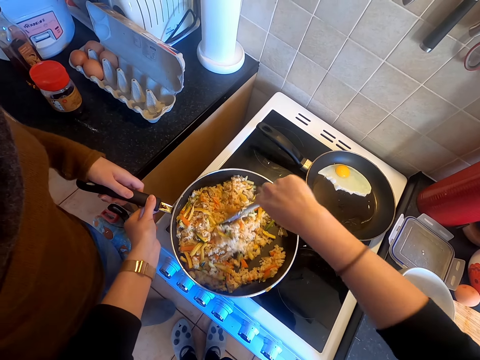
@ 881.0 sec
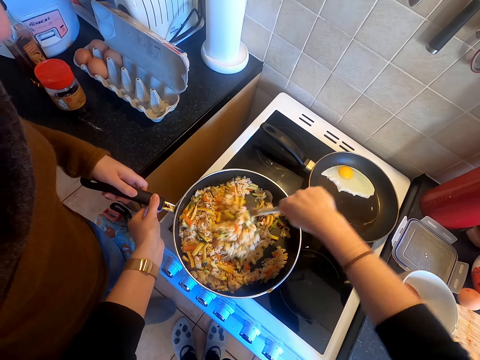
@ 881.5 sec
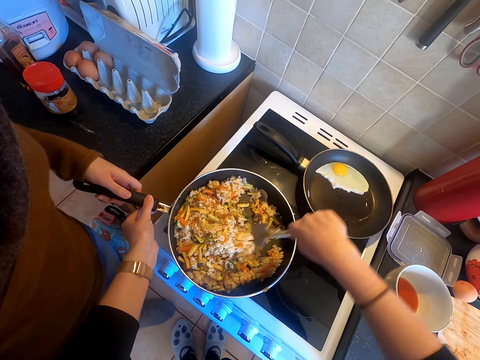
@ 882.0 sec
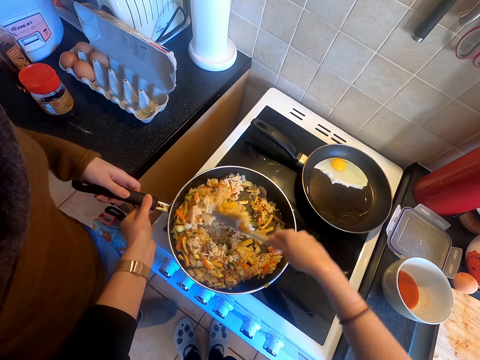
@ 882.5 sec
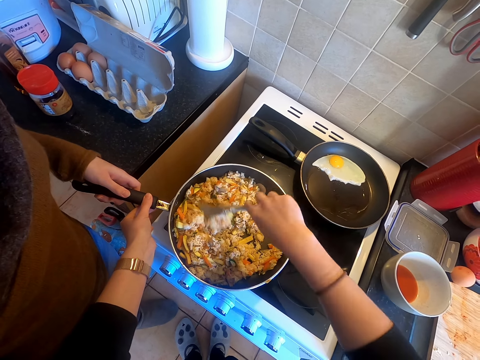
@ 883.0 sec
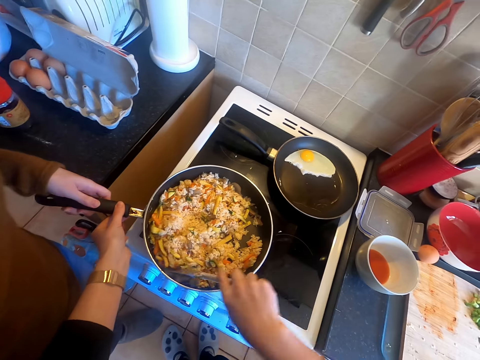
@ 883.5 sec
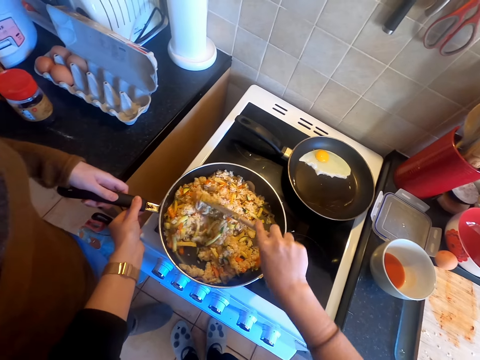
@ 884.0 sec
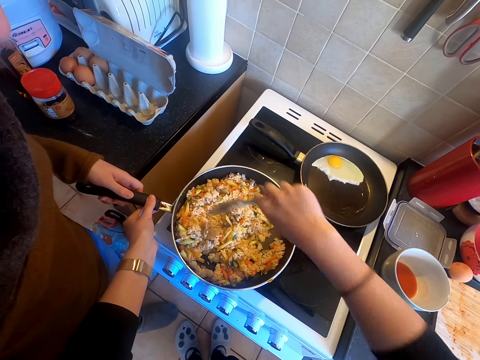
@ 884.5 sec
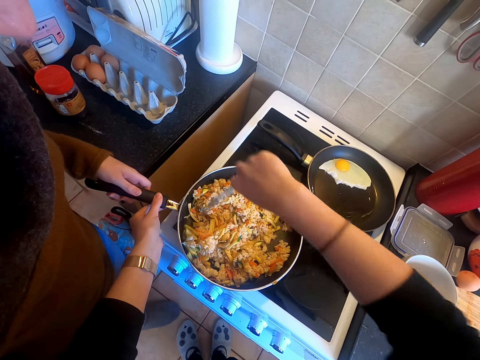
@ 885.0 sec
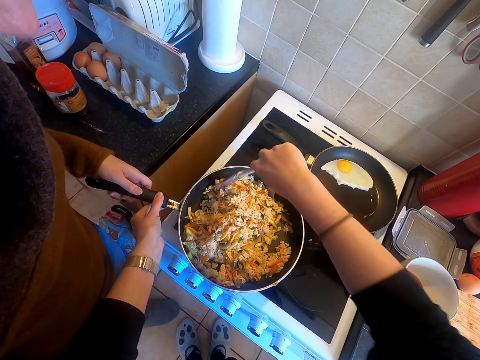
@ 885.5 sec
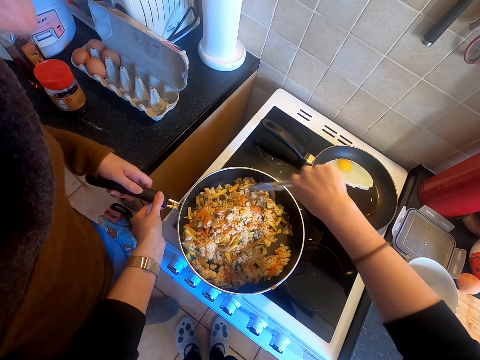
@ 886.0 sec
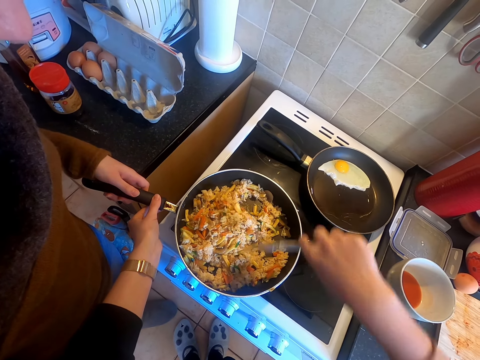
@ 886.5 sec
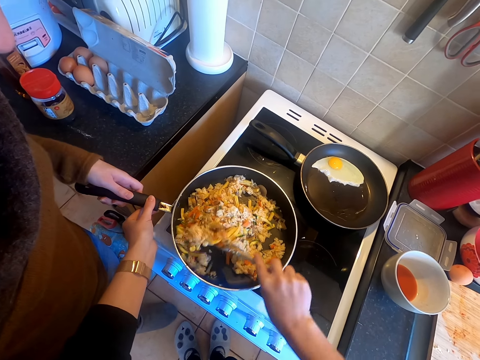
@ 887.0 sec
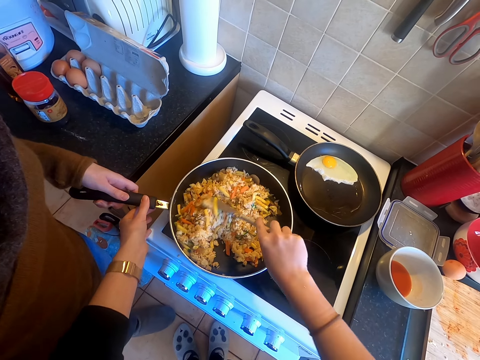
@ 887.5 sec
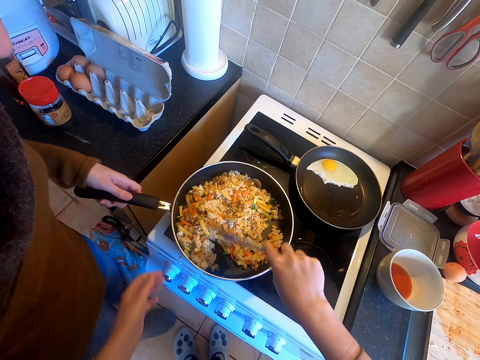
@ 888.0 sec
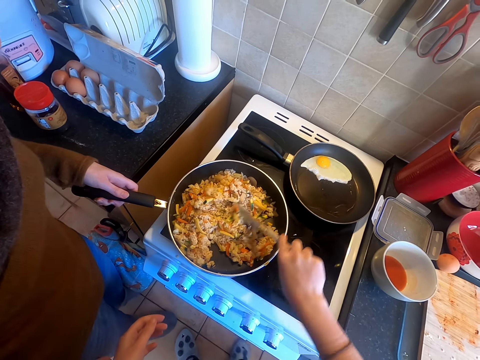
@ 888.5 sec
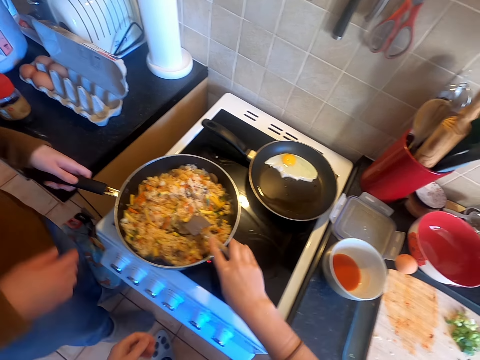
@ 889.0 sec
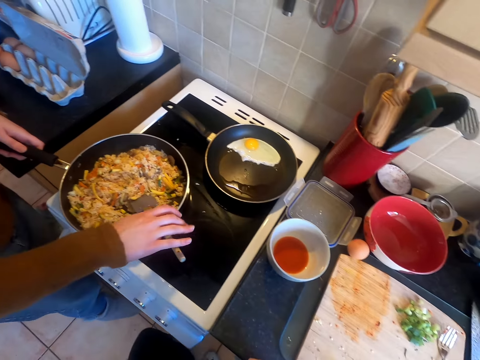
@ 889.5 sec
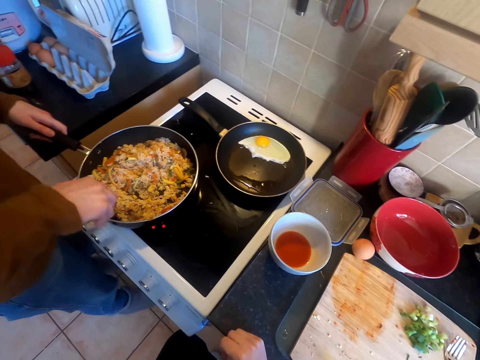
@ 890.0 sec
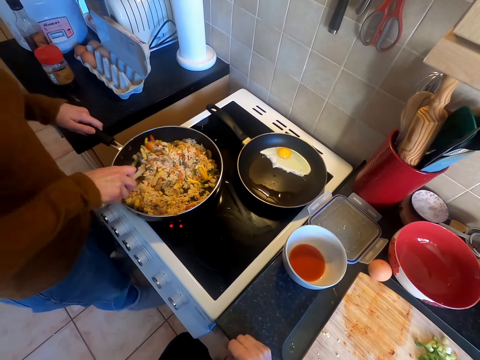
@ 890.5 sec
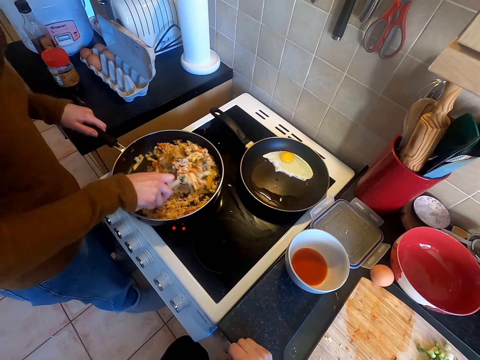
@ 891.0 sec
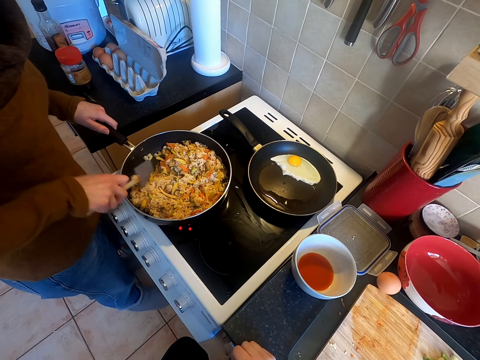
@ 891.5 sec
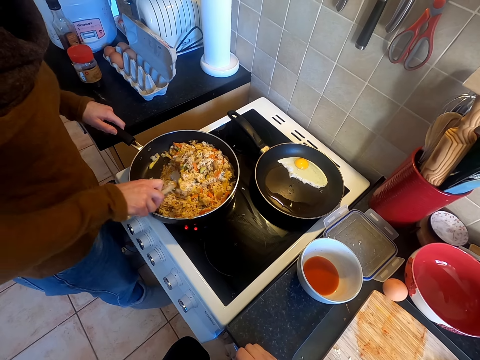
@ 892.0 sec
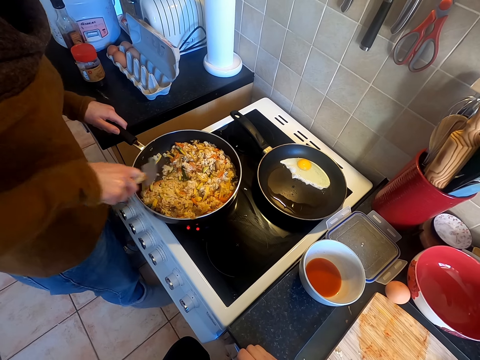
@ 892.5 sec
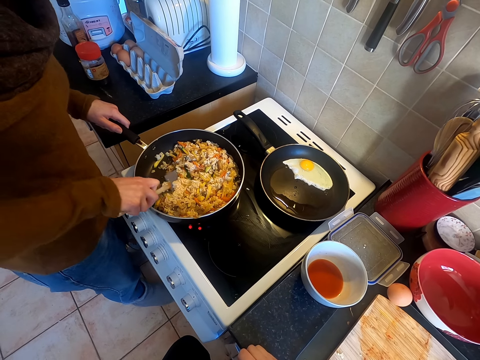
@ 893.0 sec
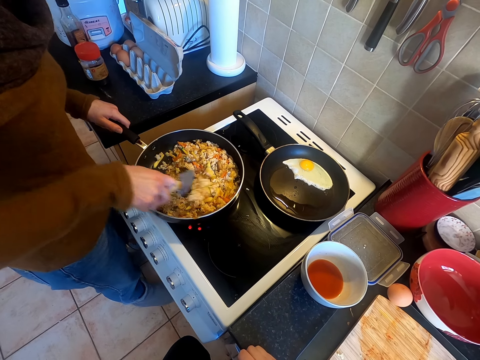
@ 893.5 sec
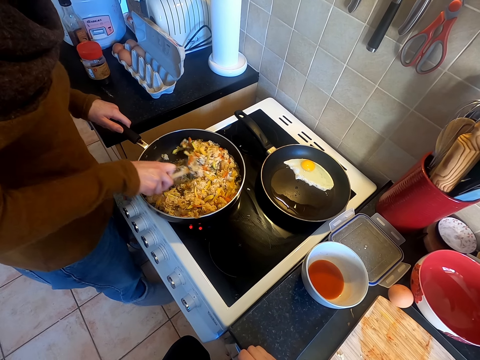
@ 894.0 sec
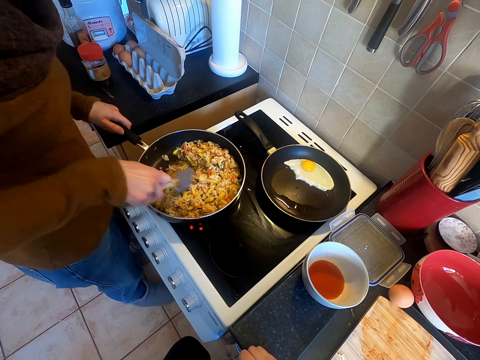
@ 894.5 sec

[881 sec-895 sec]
The camera wearer stops. A lady stirs food in a frying pan.

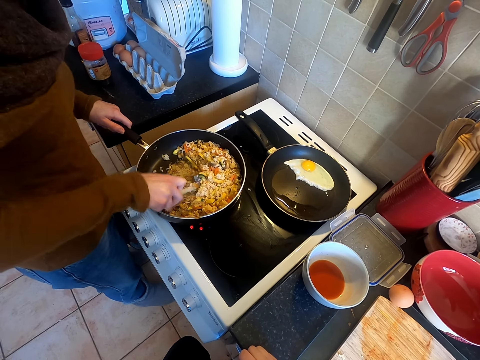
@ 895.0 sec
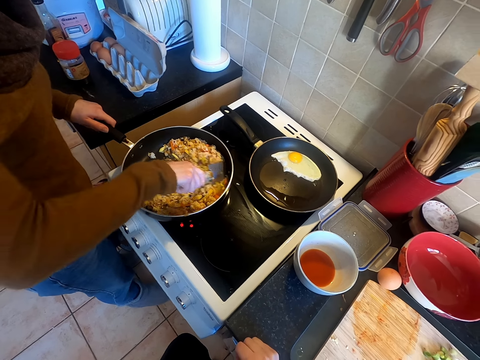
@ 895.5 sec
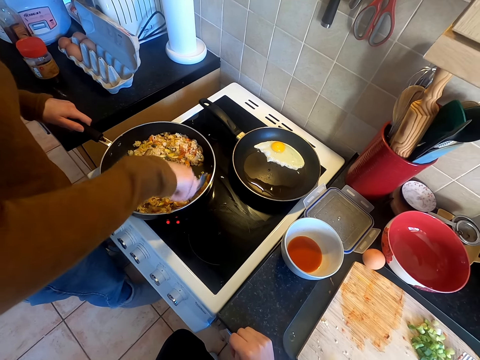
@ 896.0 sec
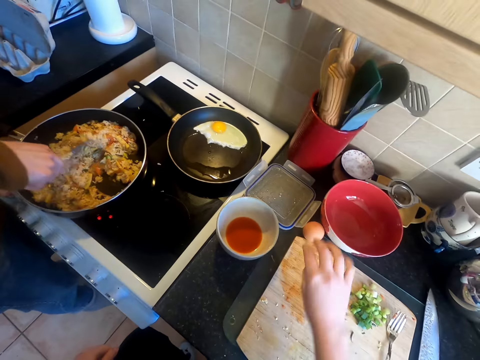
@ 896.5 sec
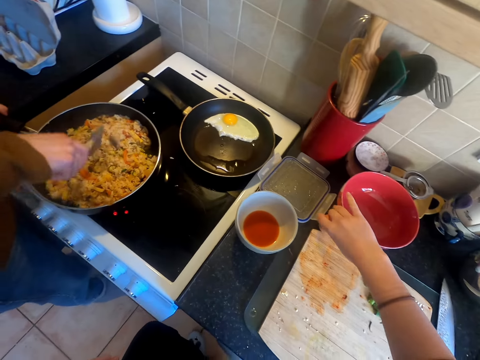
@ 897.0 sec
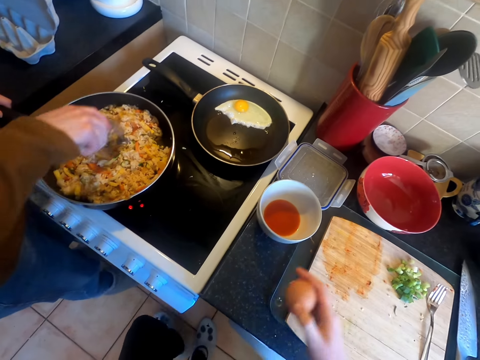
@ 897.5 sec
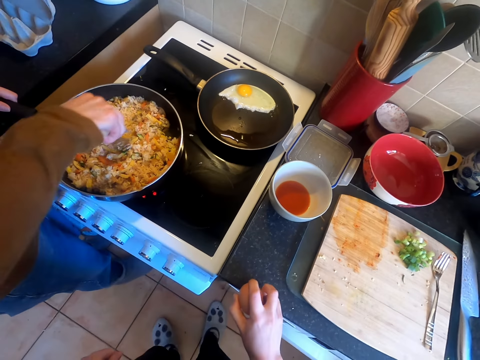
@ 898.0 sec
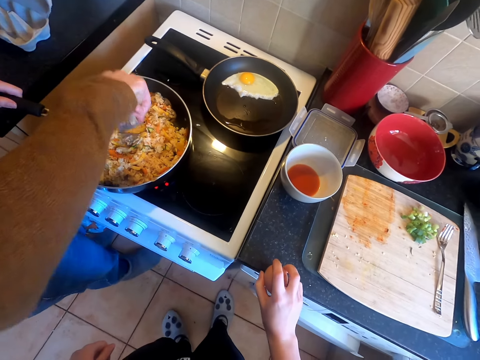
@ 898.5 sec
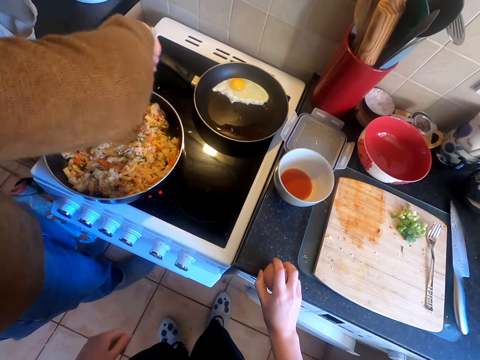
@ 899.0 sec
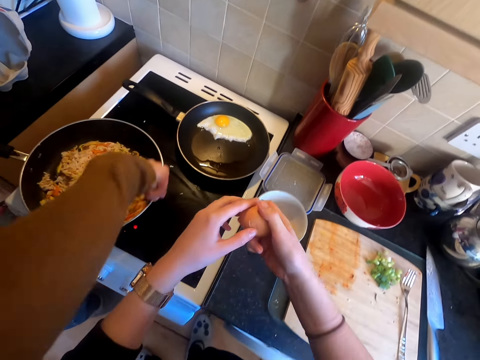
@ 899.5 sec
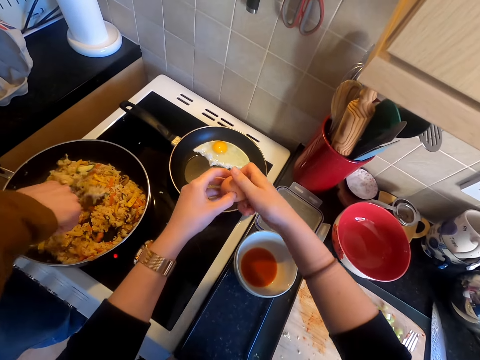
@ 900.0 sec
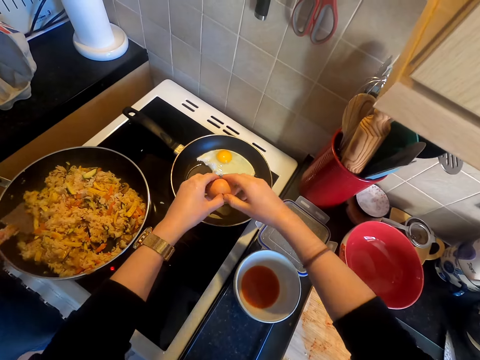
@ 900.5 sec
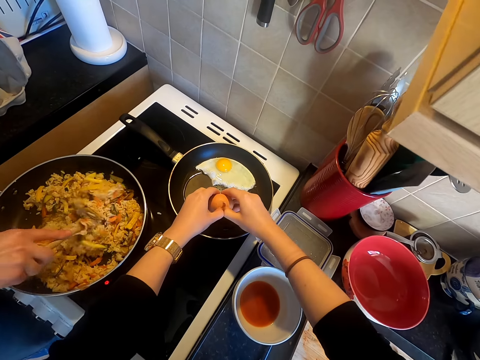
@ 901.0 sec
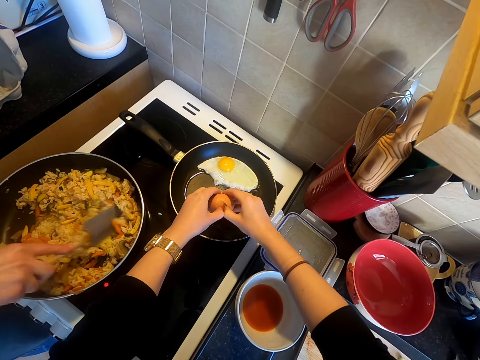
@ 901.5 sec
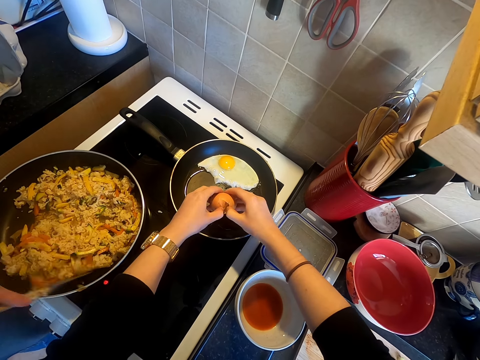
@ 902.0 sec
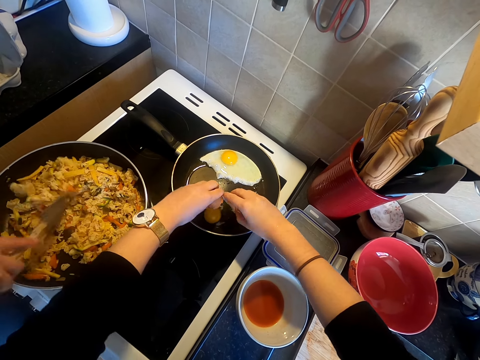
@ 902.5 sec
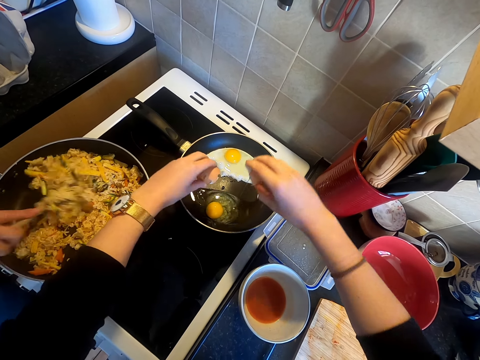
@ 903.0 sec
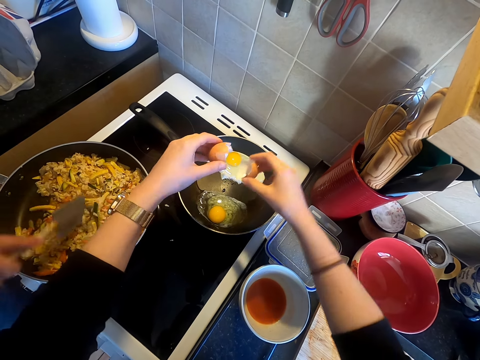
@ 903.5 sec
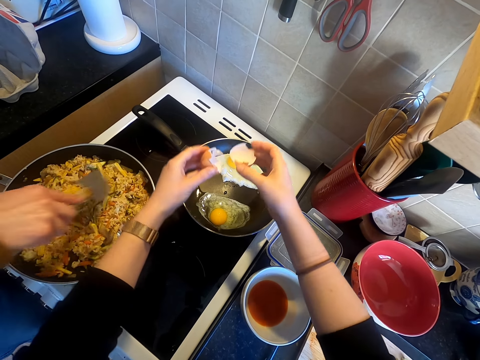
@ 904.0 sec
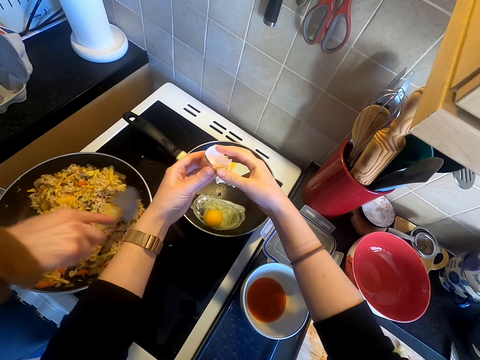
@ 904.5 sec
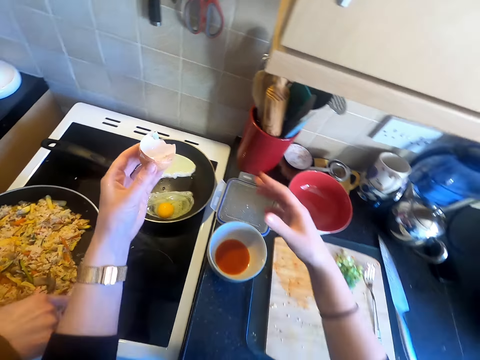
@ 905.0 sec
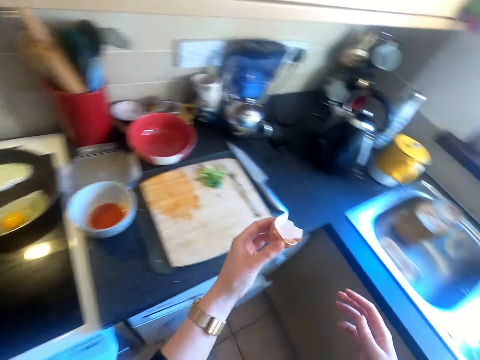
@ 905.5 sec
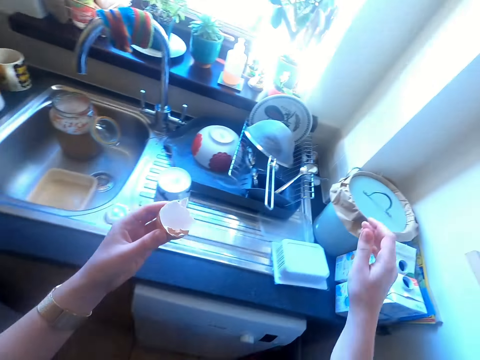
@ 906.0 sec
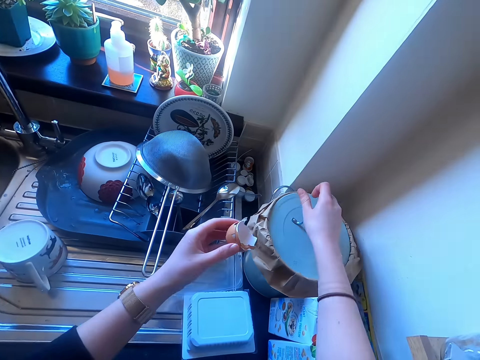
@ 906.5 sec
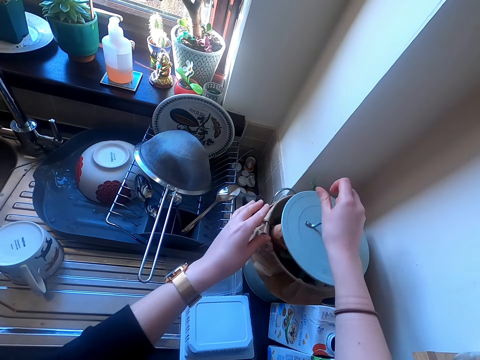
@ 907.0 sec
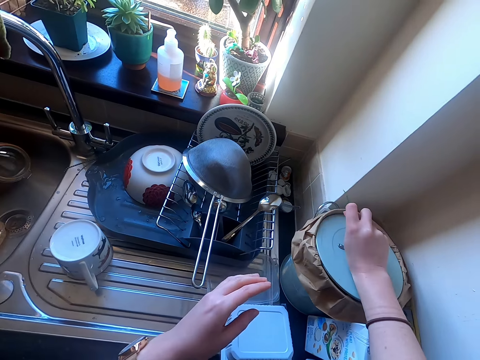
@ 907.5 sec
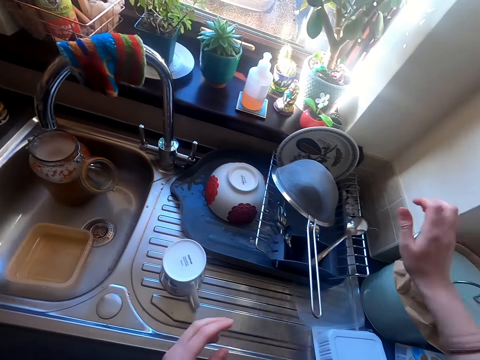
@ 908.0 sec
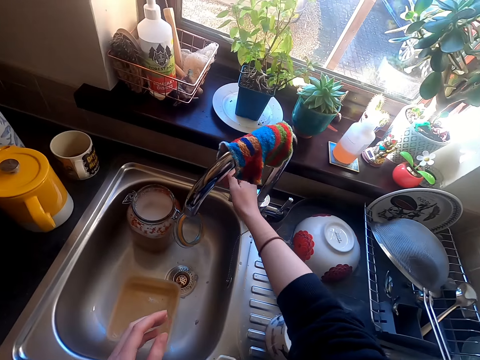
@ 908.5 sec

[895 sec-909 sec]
The camera wearer picks up the egg. They break the egg on the counter. They break the egg in the cooking pan. They put the egg in the frying pan. They walk around. They lift the dustbin cover. They put the egg shells in the dustbin. They close the dustbin.
